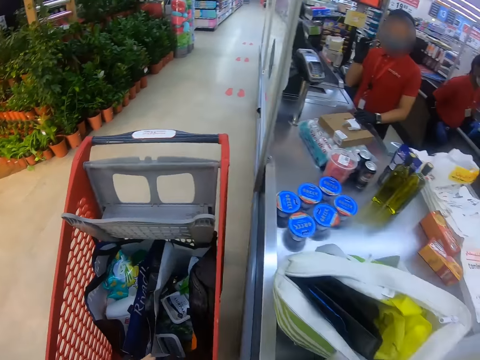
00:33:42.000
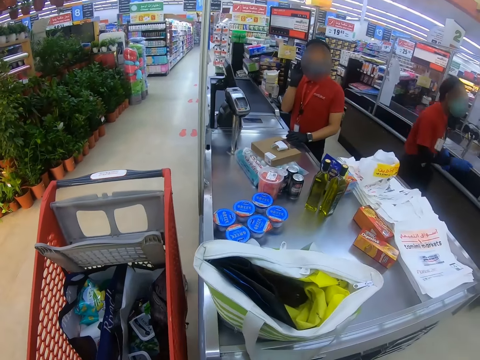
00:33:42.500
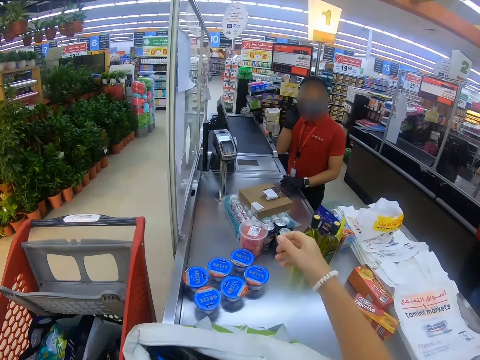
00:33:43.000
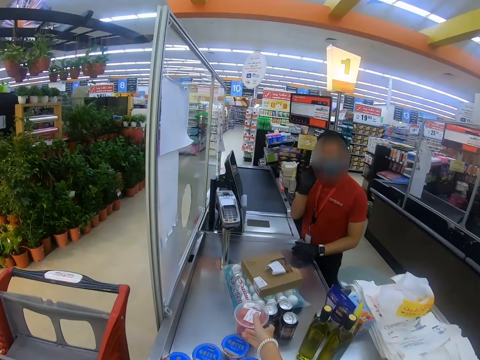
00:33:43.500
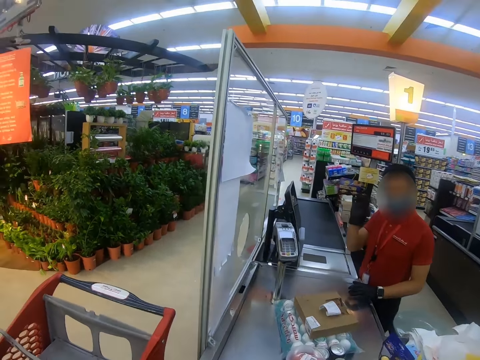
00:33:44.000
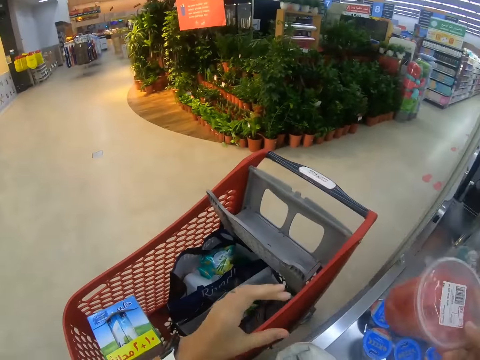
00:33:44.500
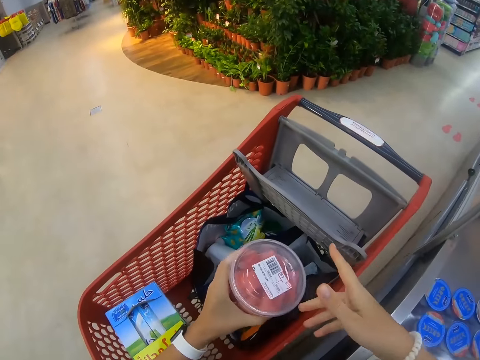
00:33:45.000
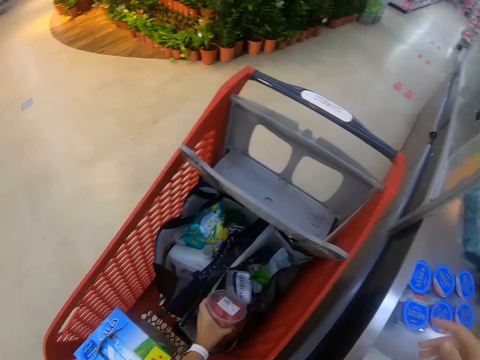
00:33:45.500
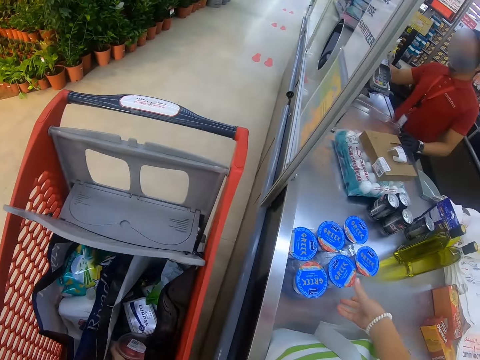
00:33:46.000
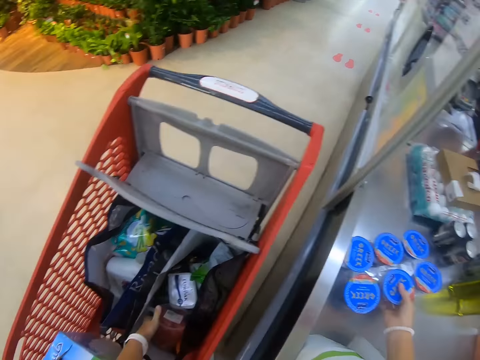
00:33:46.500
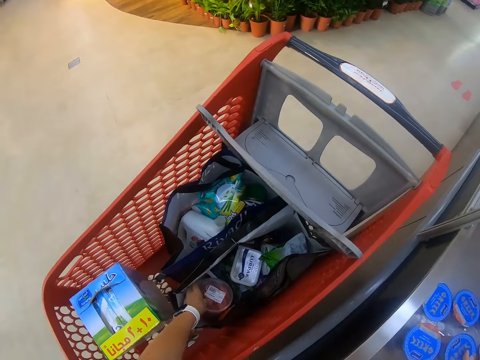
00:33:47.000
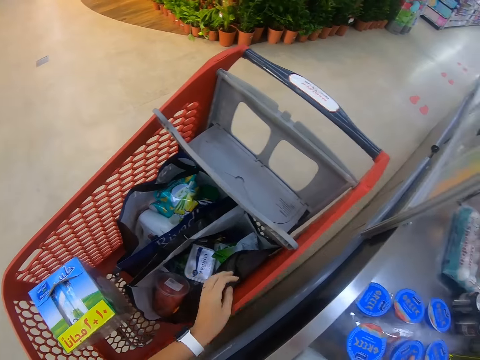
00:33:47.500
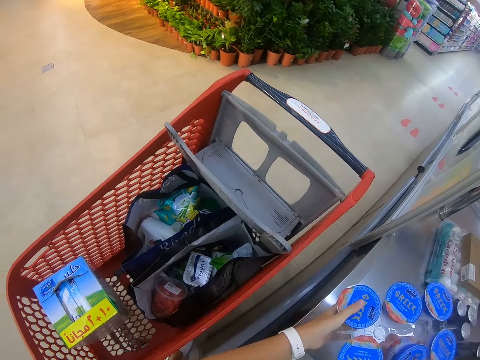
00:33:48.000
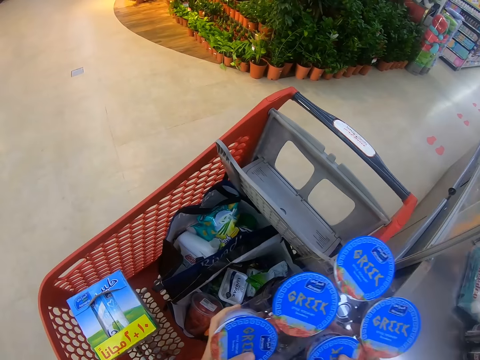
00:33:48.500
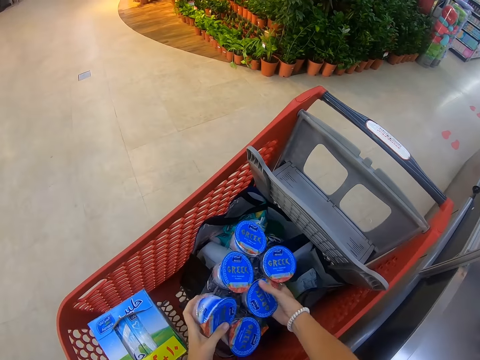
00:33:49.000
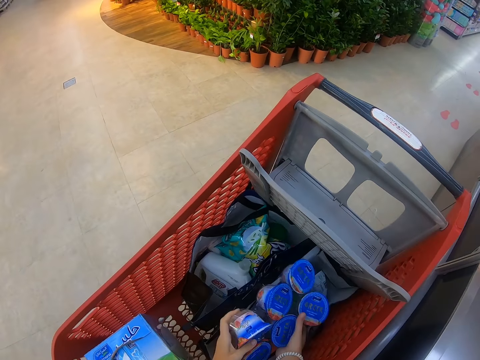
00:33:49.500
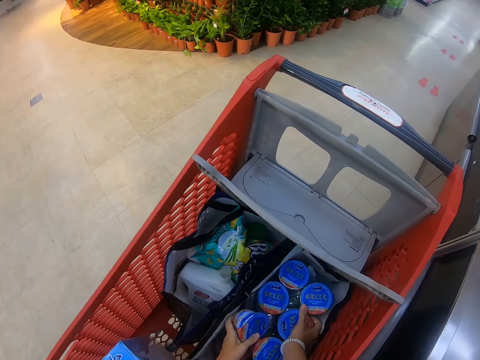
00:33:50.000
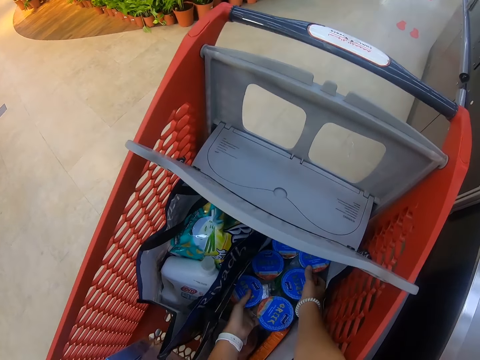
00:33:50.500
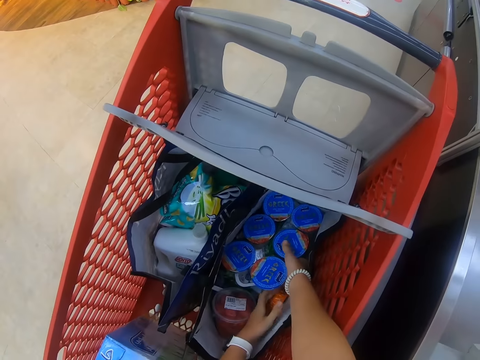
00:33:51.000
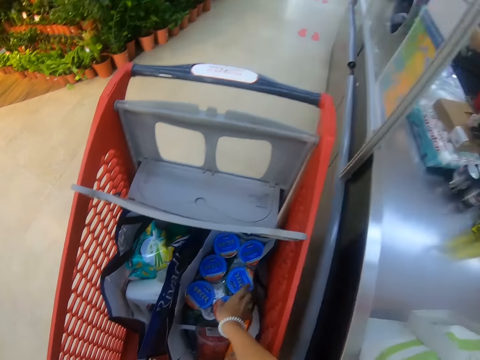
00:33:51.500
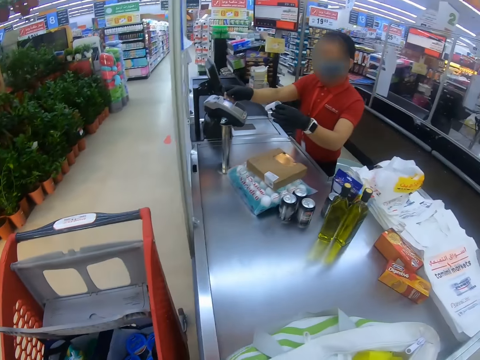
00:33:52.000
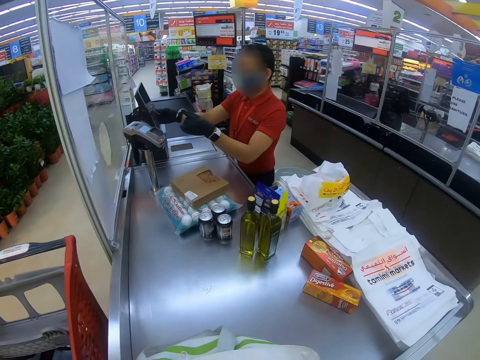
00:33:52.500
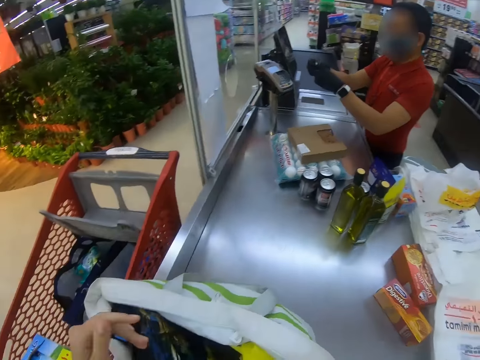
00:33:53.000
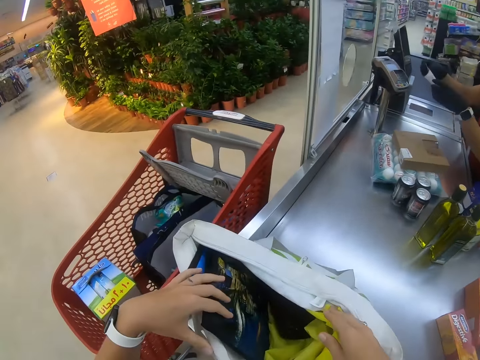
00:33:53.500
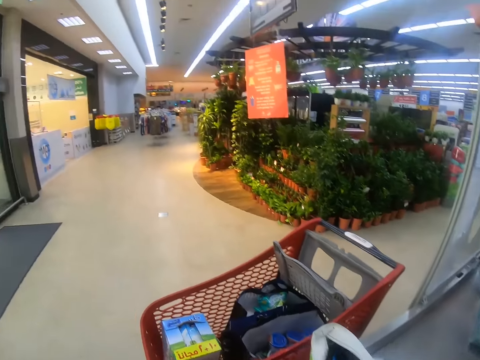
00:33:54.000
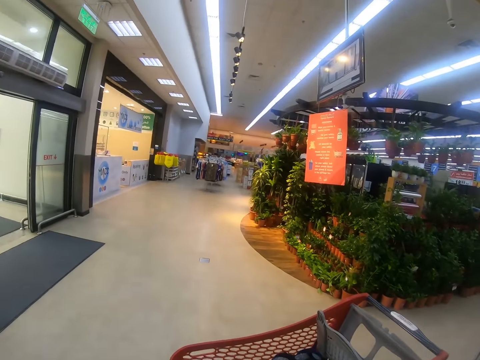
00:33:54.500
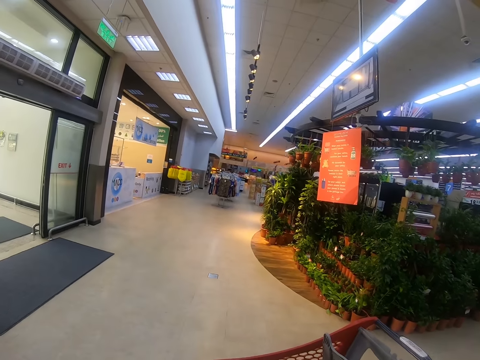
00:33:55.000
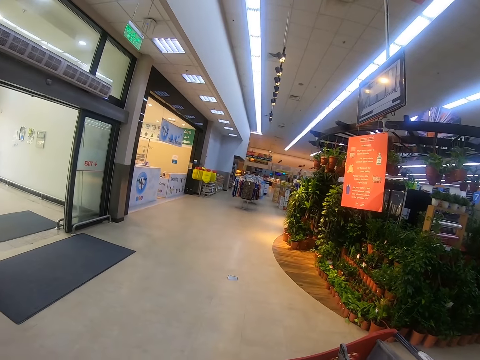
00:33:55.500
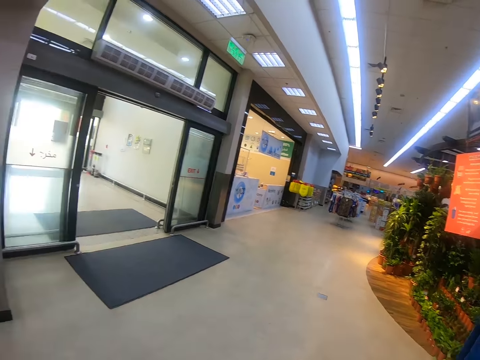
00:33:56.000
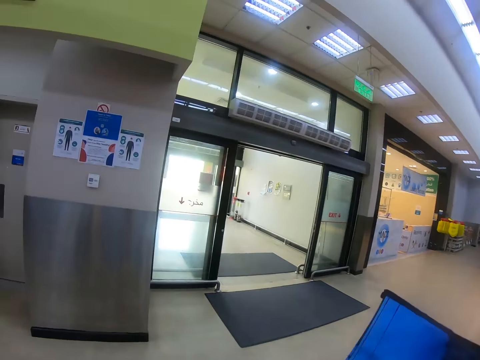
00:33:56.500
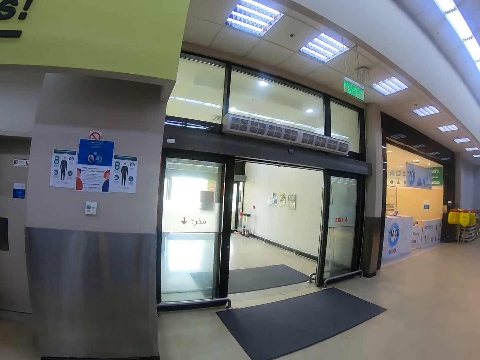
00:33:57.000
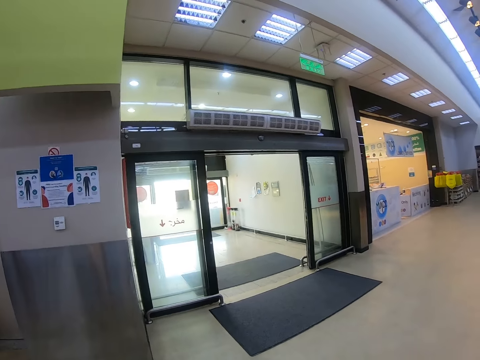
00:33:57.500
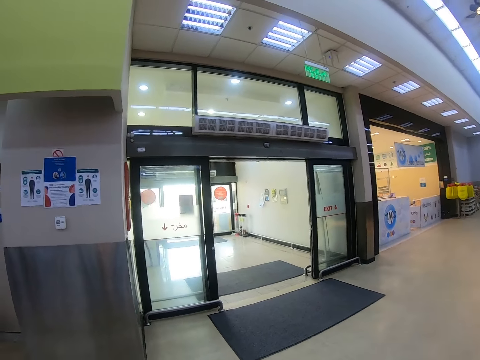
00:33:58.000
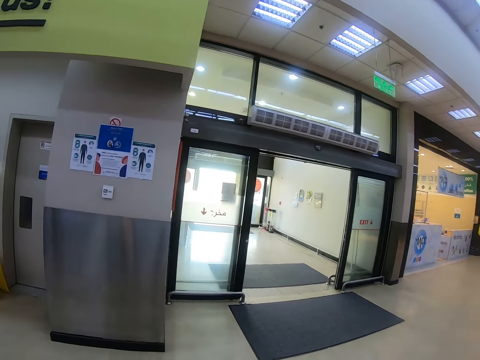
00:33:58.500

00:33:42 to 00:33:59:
A man steps forward. The camera wearer picks up the tin or container from the counter top. They pass the container to the left hand. They place the tin on the trolley. They pick up the tray of yogurt from the counter. They place the tray of yogurt on the trolley. They look around. They look at the bag. They remove the shopping bag from the bag. They look around the supermarket. They open the bag.

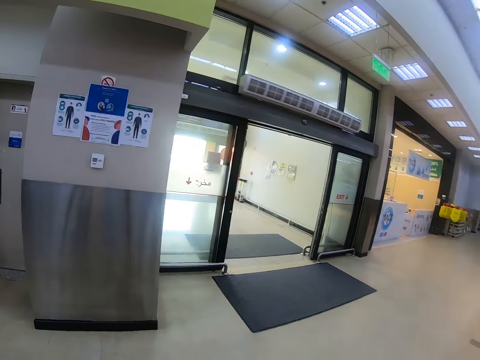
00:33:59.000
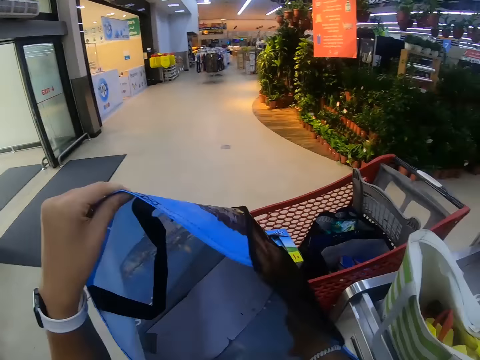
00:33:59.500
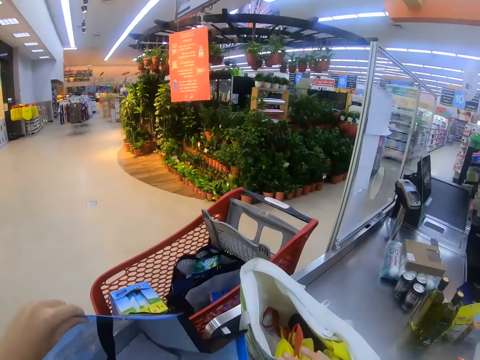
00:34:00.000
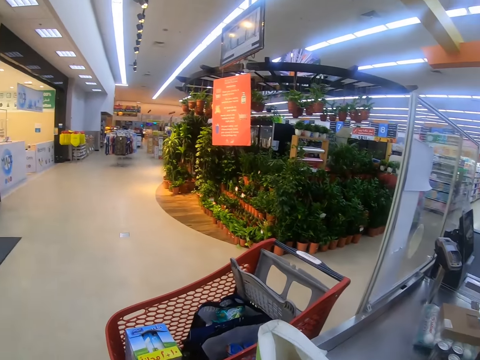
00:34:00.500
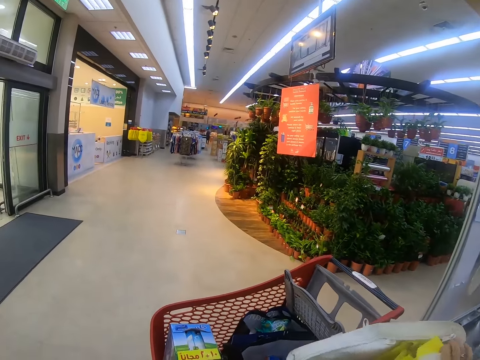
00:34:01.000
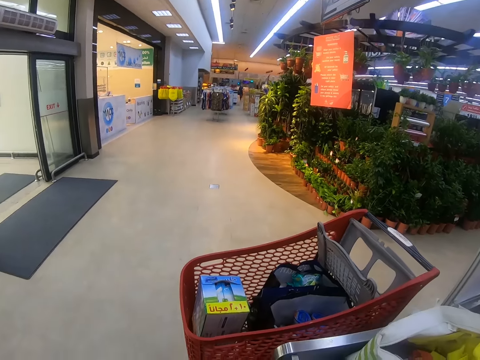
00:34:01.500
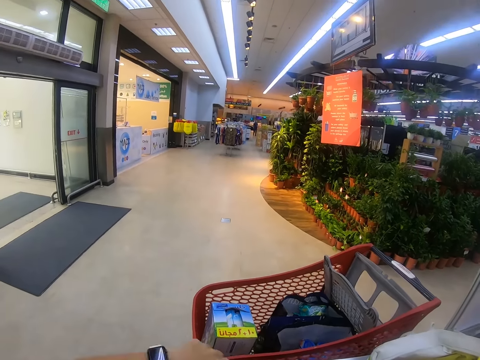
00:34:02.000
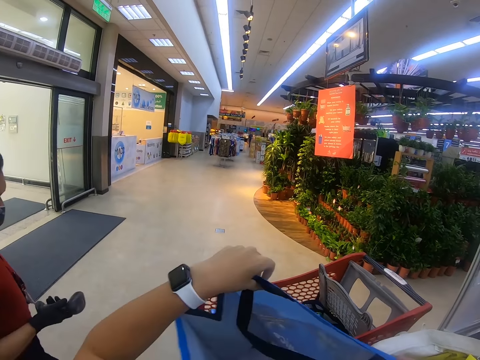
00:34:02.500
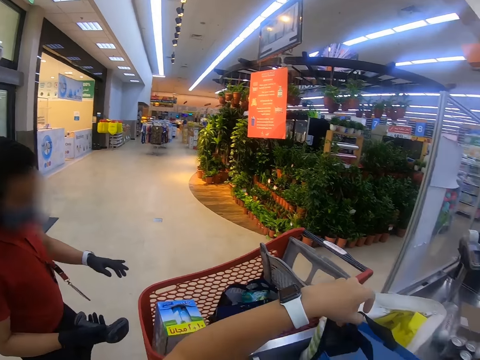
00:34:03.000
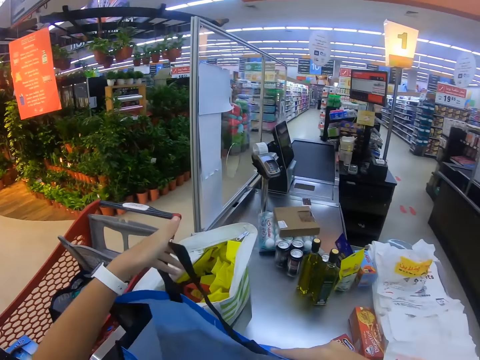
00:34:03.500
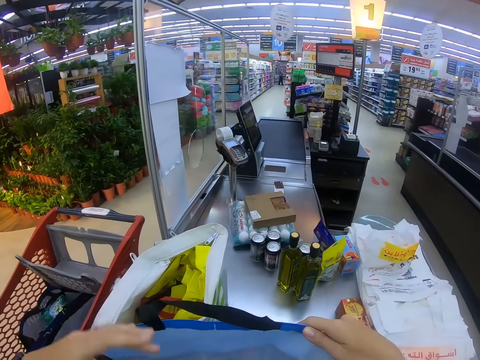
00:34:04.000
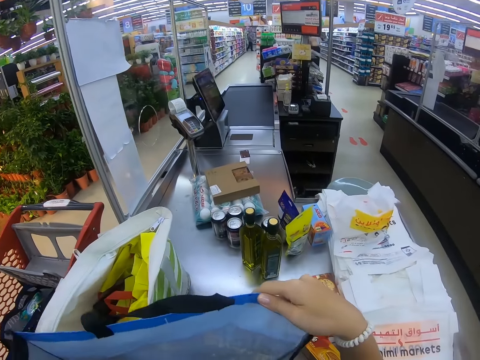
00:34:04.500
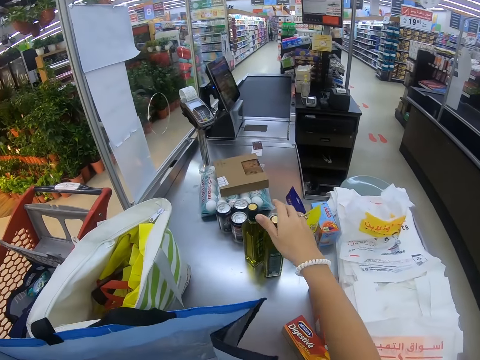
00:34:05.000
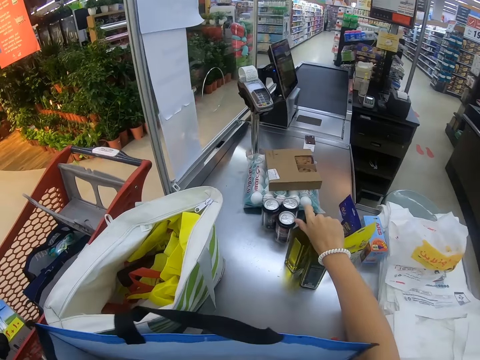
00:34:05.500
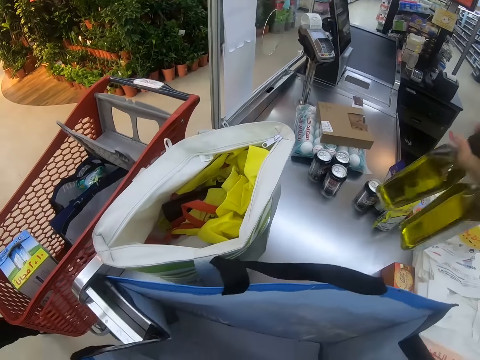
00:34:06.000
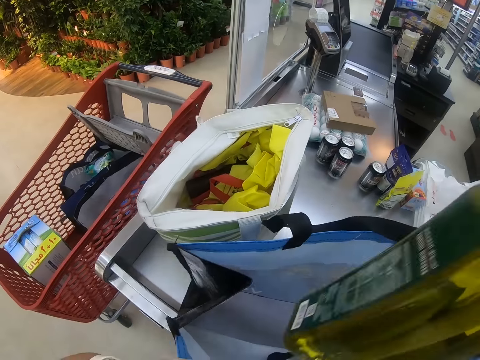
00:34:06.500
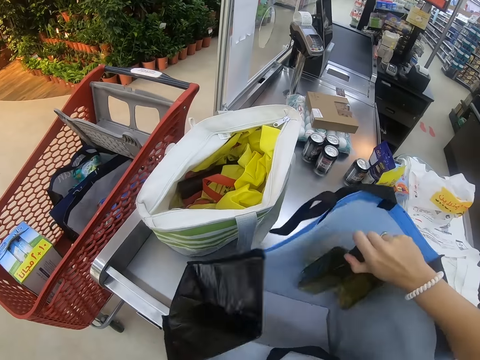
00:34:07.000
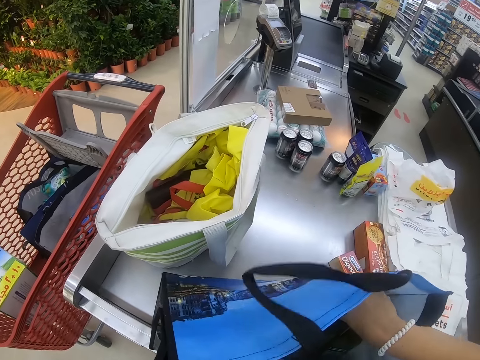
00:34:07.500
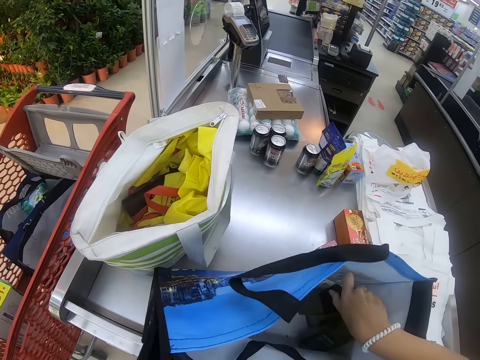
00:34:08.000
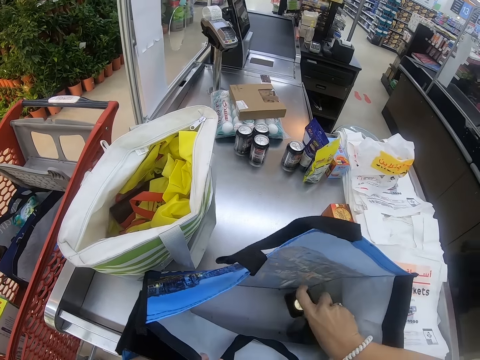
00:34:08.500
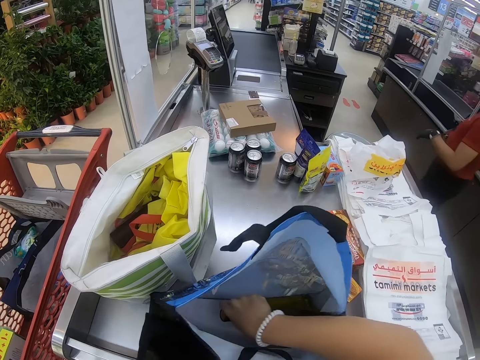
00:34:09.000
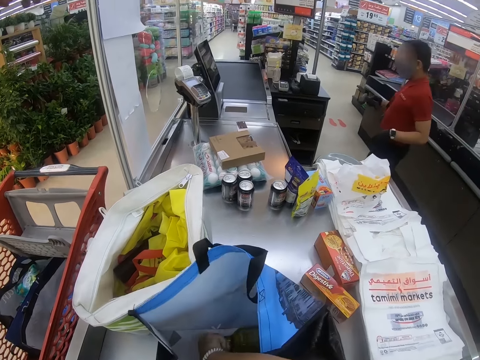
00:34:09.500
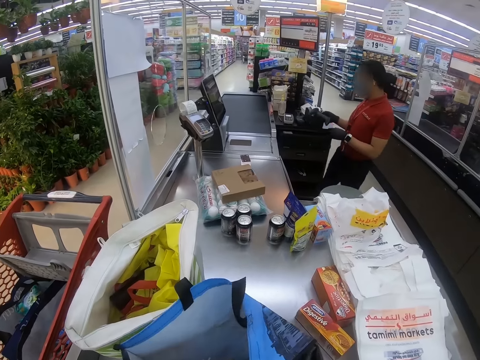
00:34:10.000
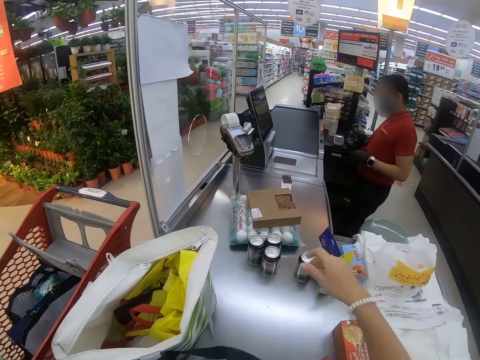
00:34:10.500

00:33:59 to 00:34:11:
The camera wearer places the bag aside on the counter top. A man steps forward. The camera wearer places the shopping bag on the counter top and touches the bag. They pick up the bottles from the counter top. They place the bottles in the shopping bag. The man steps forward and puts something on the counter.
